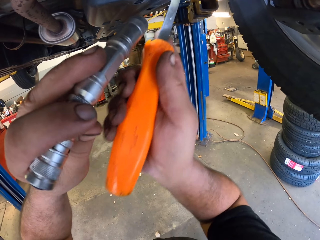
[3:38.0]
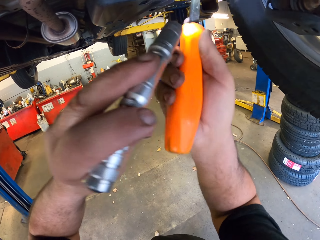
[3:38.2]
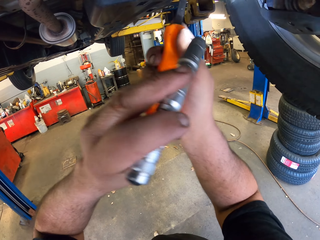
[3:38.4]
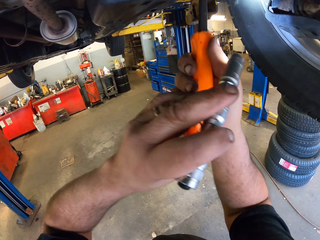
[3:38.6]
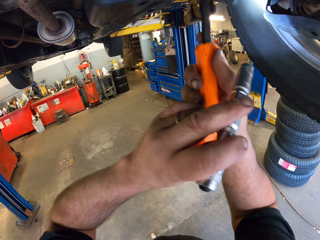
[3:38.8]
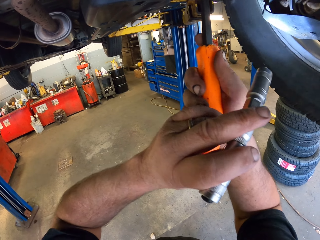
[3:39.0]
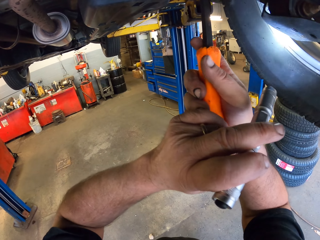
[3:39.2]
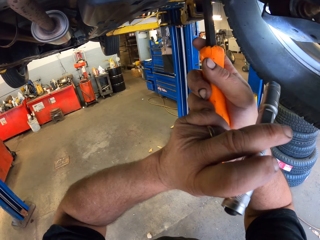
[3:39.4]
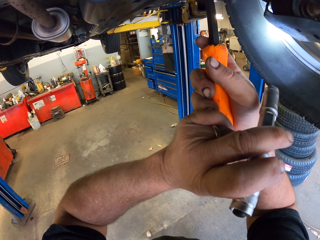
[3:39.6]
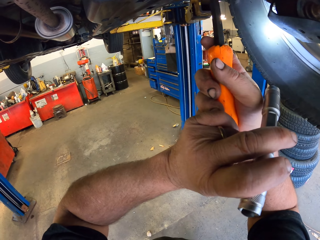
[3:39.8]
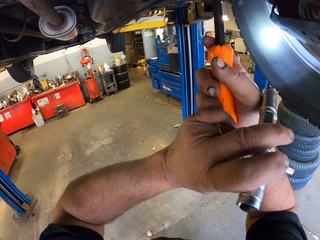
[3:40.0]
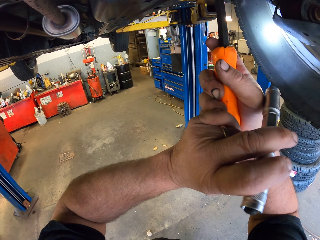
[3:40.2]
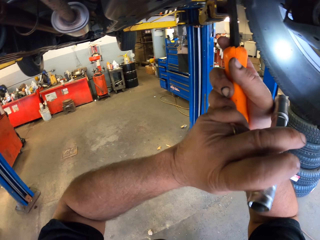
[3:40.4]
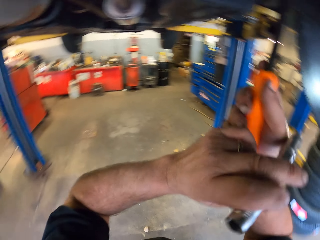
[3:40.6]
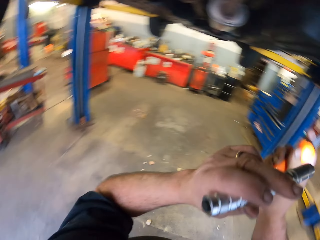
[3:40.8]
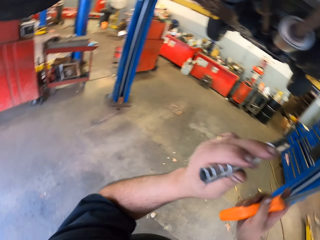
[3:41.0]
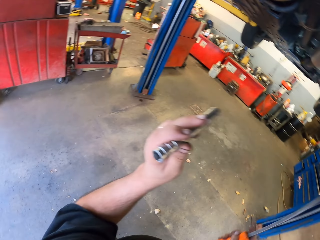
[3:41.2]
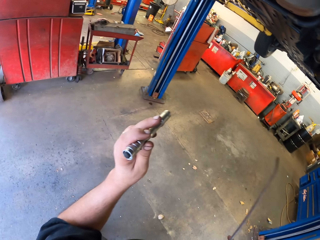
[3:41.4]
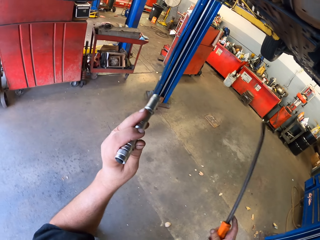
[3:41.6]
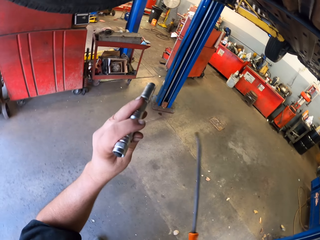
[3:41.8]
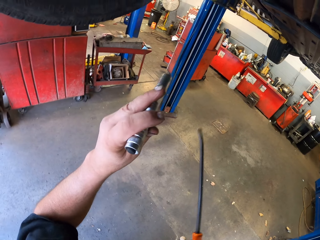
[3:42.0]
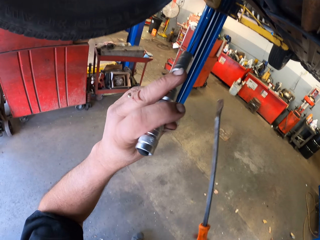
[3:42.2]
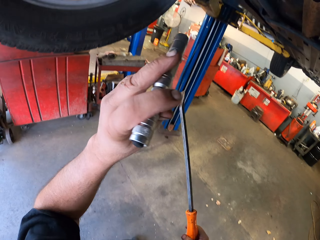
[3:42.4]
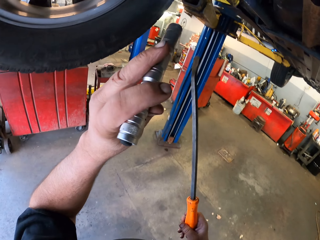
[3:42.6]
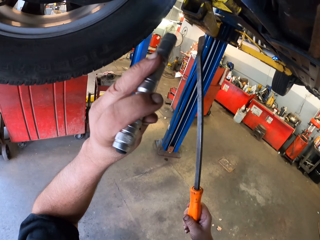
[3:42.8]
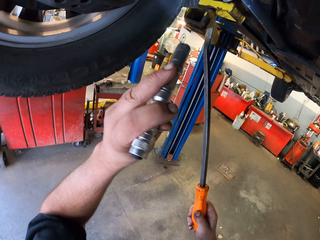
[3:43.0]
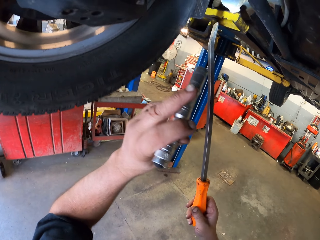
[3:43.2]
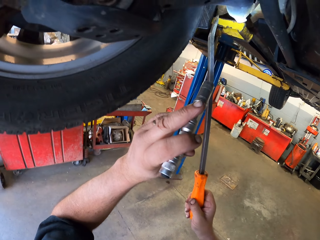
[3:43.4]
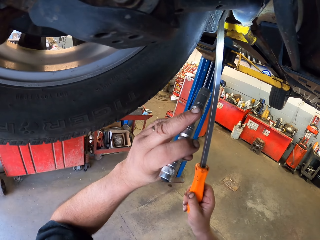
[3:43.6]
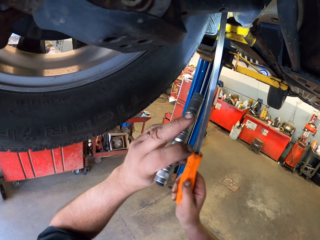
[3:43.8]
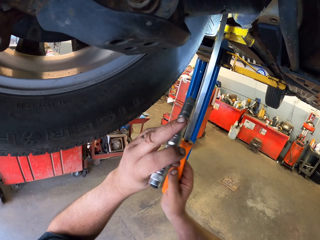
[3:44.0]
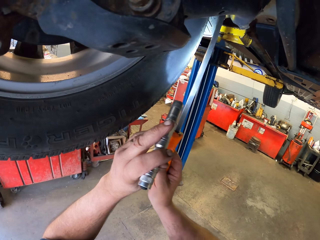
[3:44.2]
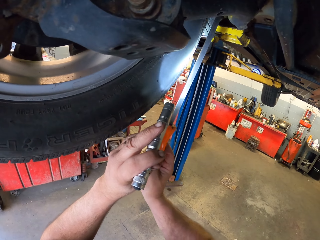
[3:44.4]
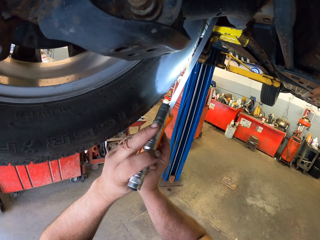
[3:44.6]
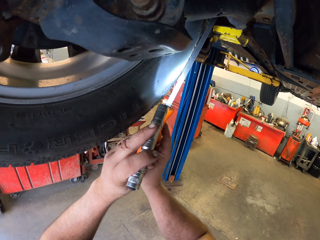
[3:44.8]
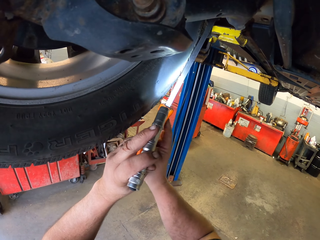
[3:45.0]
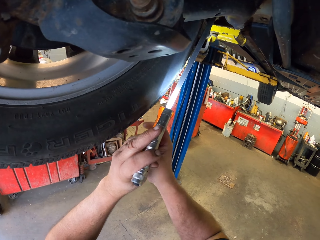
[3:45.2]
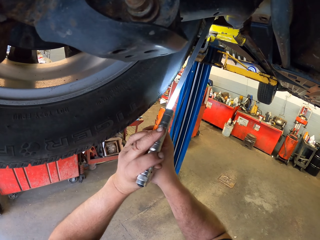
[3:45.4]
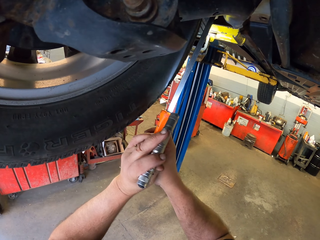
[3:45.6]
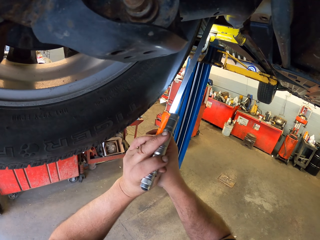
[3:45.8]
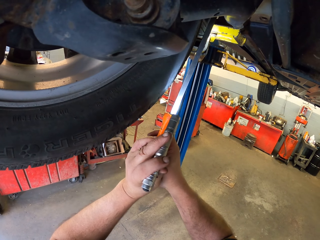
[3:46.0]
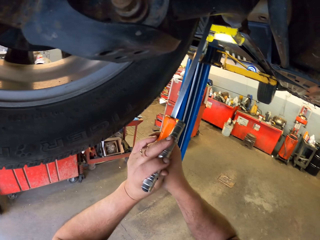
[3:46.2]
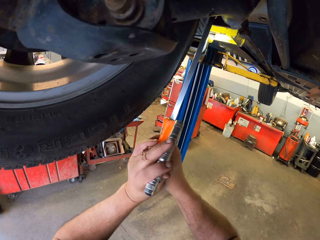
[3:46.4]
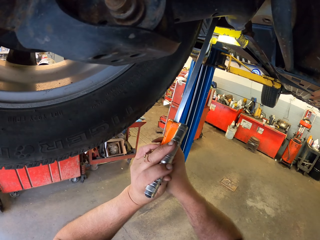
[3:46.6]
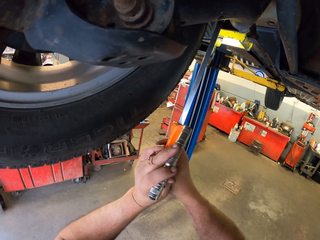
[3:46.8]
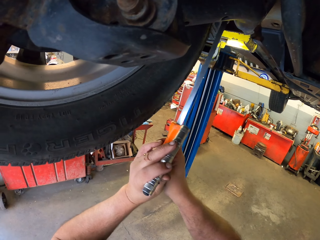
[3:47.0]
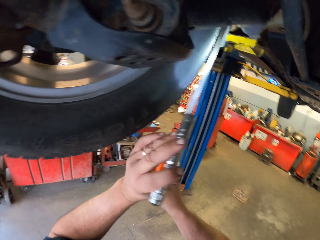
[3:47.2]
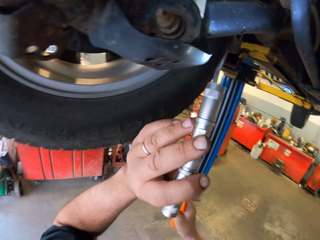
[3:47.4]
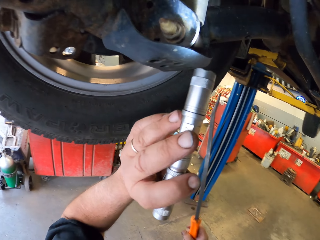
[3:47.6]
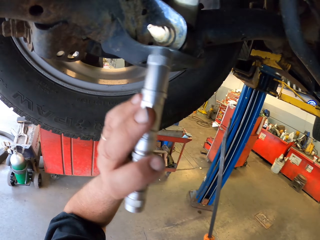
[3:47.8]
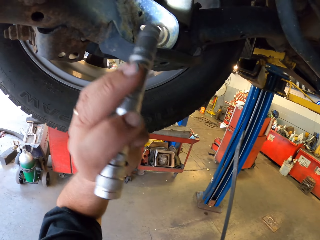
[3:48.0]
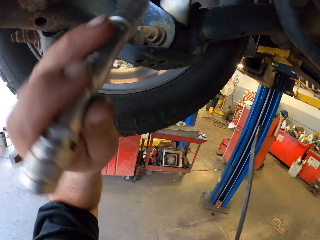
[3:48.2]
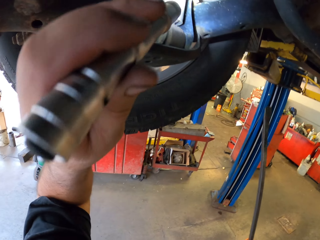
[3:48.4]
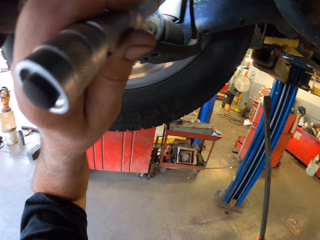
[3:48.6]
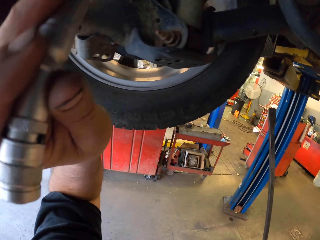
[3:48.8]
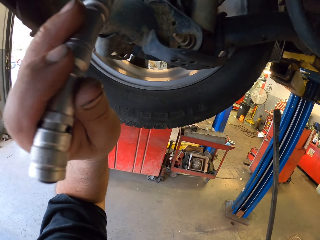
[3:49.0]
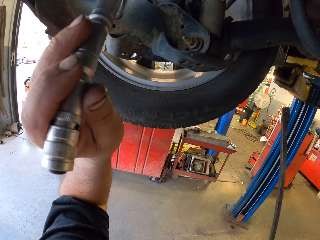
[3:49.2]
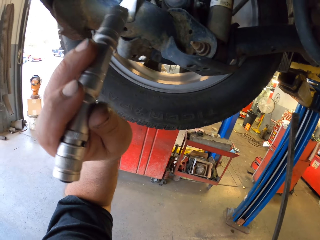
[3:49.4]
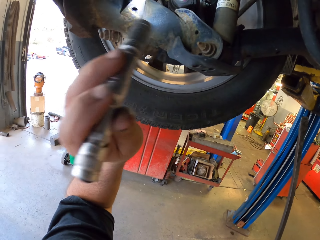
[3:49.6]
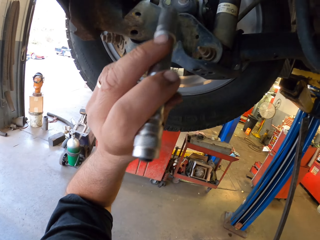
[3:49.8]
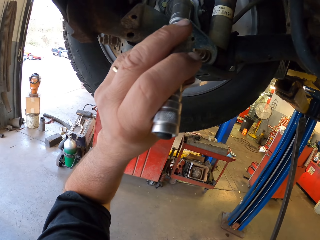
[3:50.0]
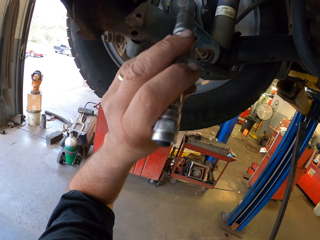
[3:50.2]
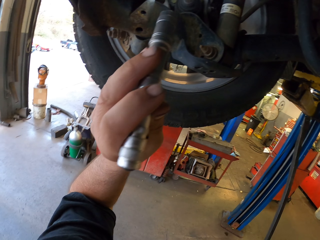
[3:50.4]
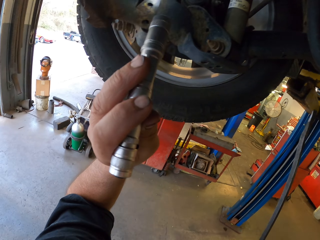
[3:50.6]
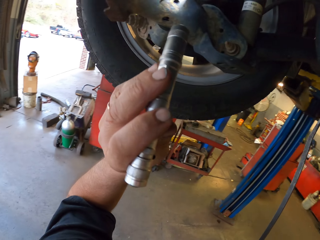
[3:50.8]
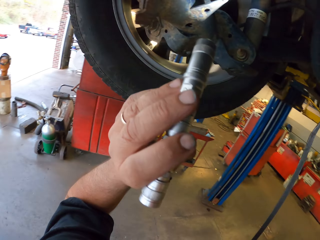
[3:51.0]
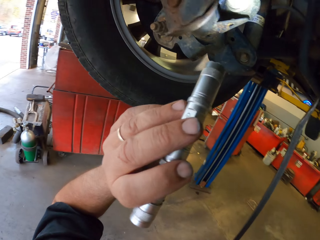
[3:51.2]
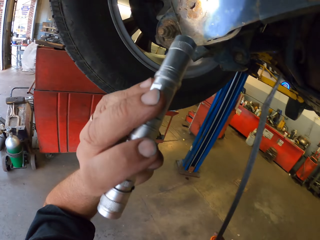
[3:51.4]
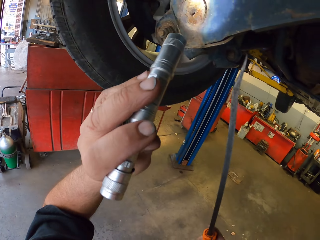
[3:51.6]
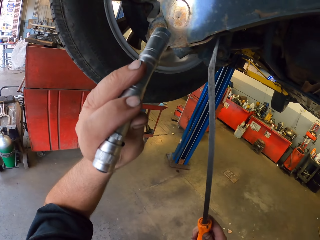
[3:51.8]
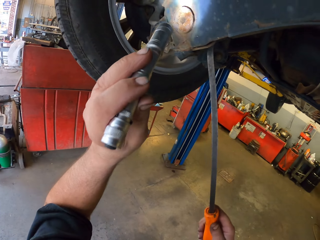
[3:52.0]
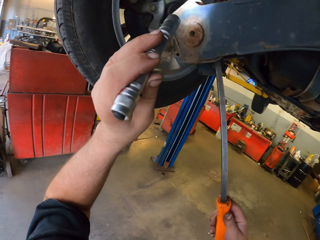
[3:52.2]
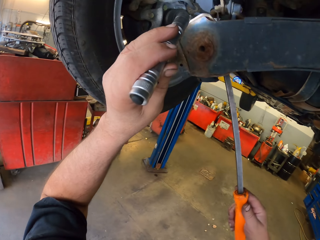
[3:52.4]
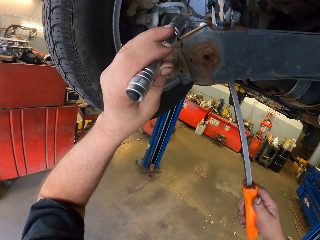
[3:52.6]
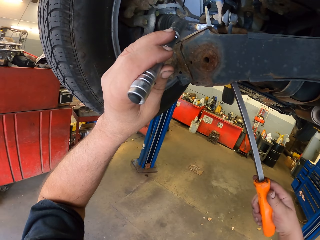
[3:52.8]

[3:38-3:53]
The camera wearer loosens the wheel. They fix something. They hold the screwdriver. They fix something. They look at the tire.

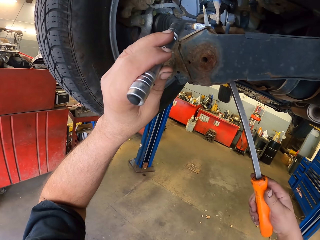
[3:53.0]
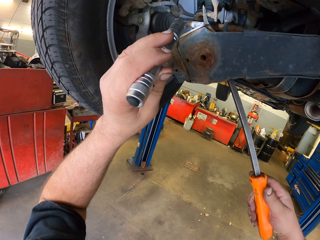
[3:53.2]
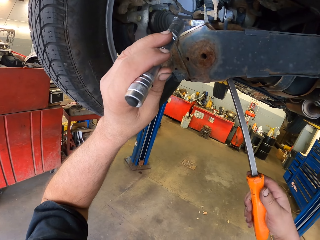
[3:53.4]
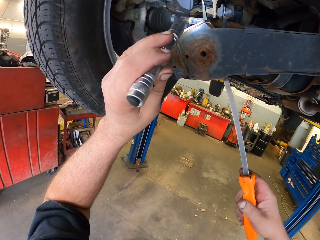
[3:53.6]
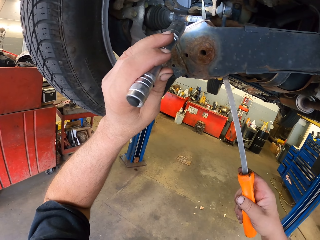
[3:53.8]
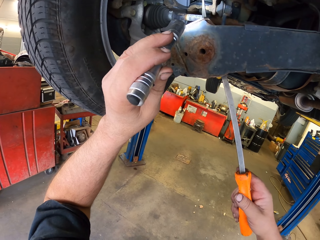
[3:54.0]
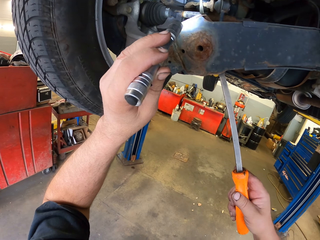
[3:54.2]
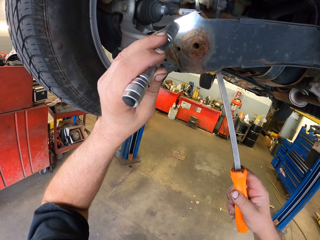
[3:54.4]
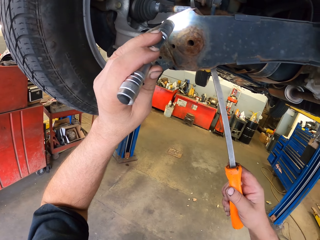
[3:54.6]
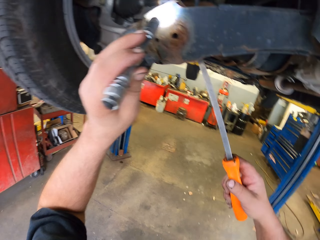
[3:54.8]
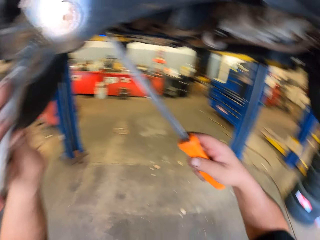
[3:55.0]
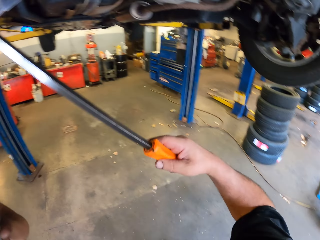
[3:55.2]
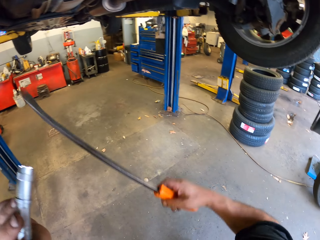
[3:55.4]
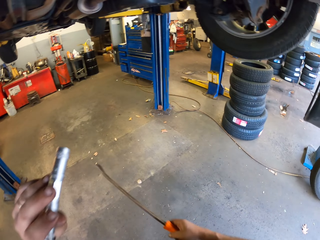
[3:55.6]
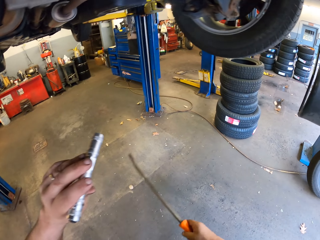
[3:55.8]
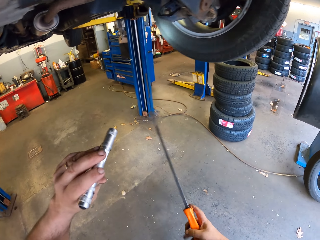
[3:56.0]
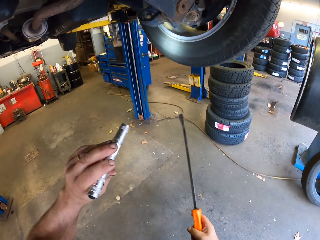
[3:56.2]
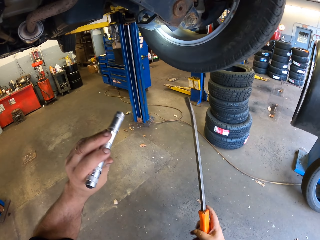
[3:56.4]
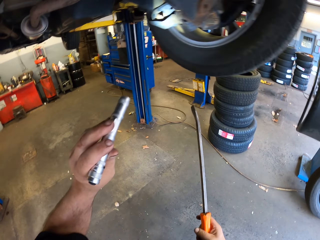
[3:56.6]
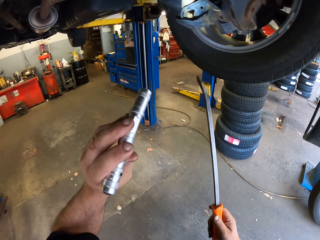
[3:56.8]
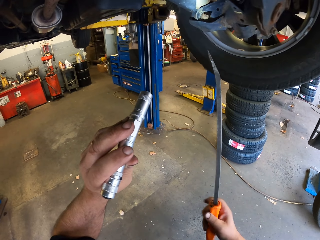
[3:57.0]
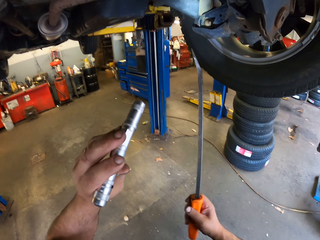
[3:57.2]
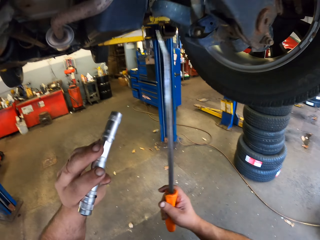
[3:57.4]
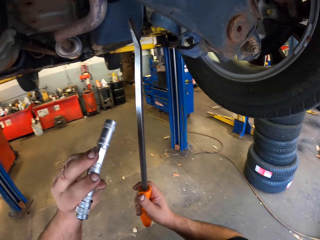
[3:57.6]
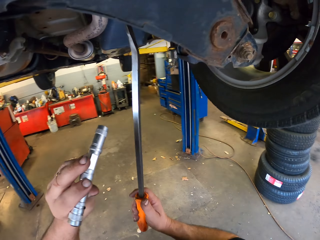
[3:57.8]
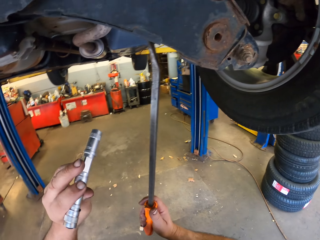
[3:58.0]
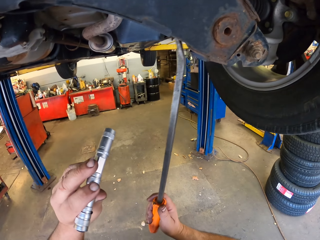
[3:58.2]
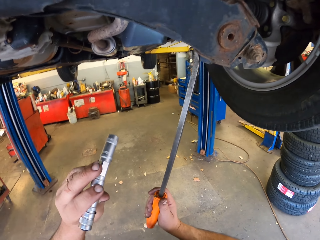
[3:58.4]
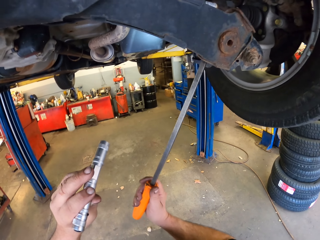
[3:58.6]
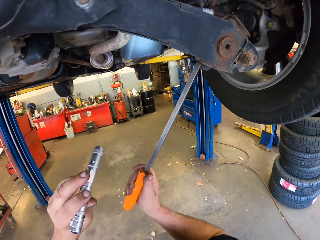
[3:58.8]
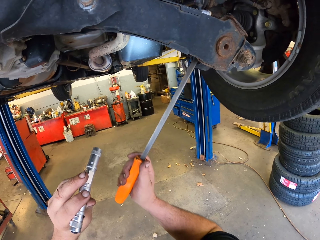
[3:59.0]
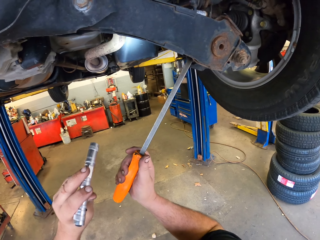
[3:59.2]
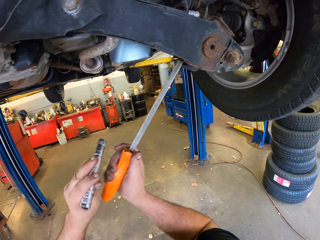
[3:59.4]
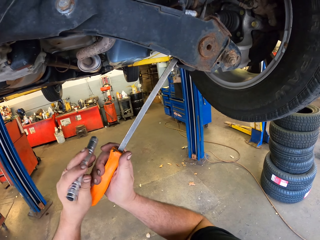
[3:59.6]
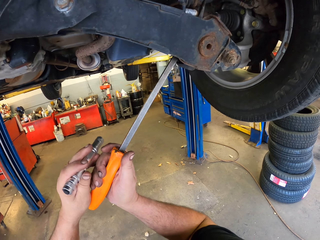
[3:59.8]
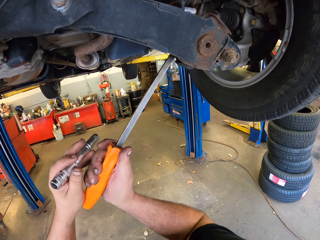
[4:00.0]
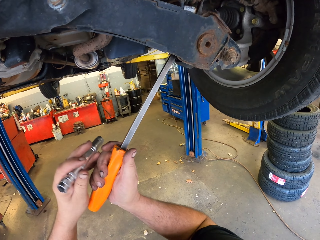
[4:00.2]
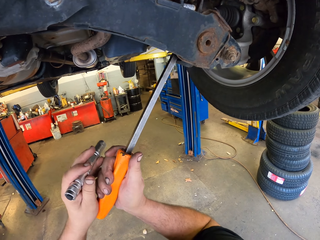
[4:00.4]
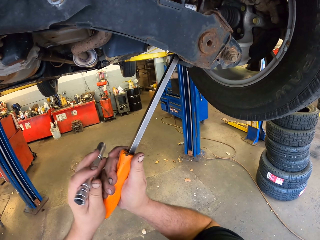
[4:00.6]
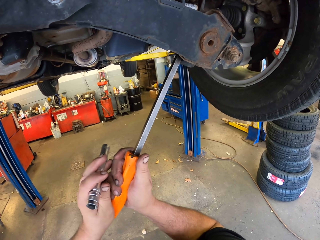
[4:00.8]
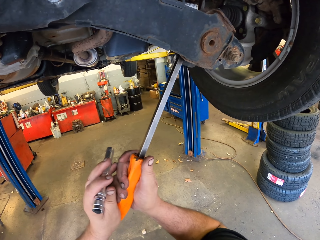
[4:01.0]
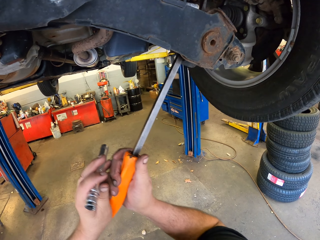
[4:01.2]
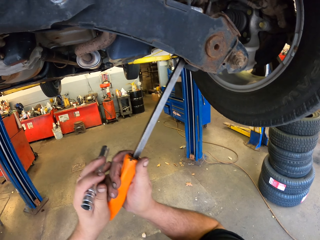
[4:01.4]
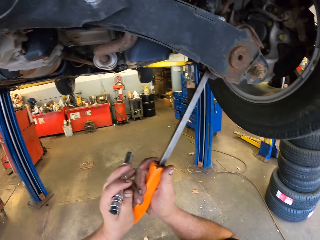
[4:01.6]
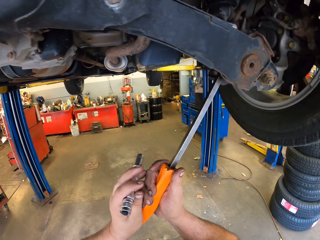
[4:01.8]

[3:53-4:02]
The camera wearer holds the screwdriver. They look at the tire. They fix the tire. They loosen the wheel.
